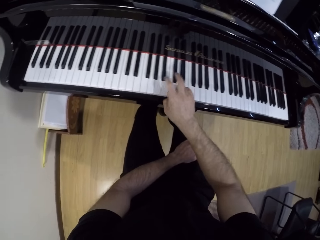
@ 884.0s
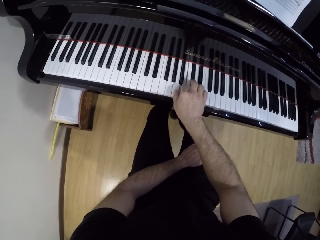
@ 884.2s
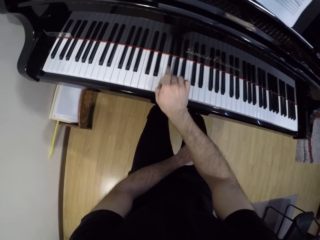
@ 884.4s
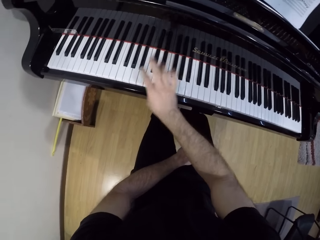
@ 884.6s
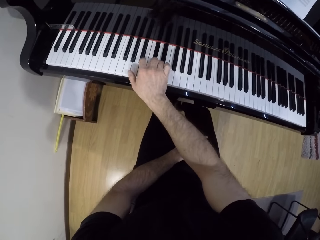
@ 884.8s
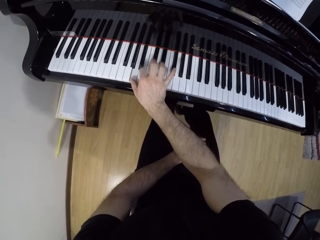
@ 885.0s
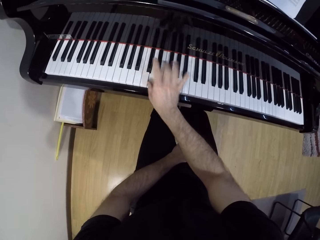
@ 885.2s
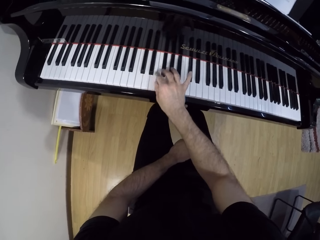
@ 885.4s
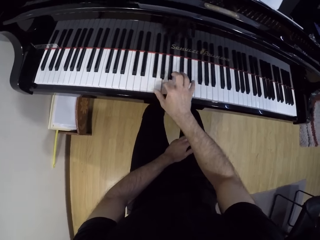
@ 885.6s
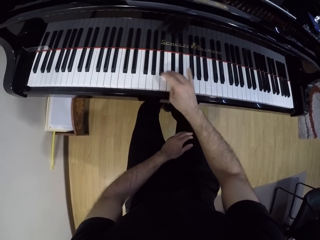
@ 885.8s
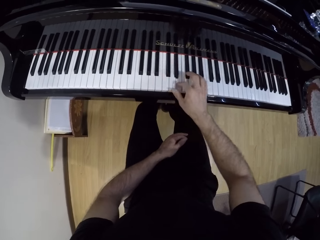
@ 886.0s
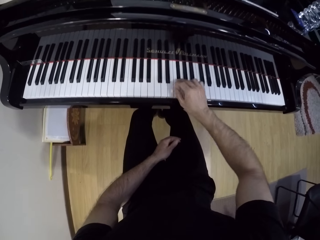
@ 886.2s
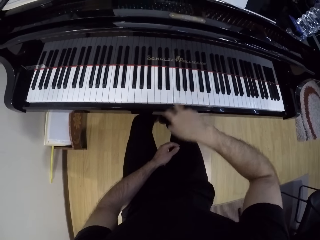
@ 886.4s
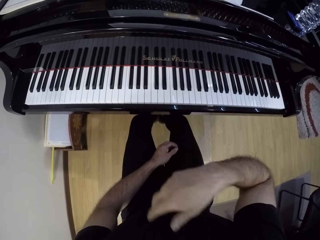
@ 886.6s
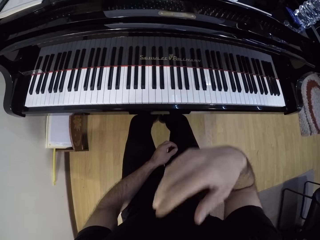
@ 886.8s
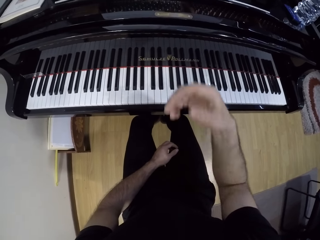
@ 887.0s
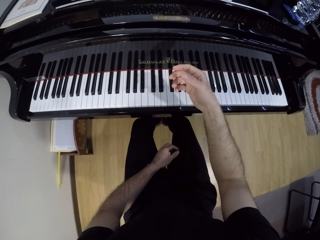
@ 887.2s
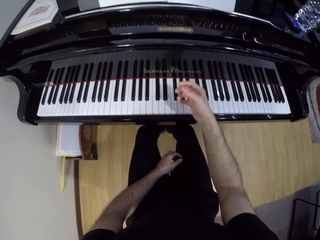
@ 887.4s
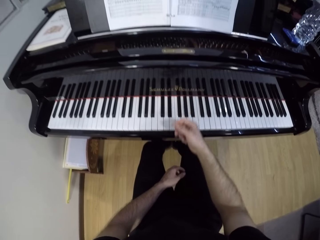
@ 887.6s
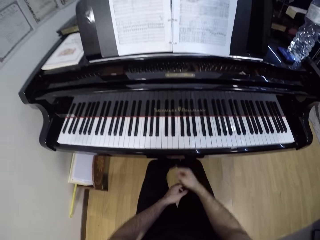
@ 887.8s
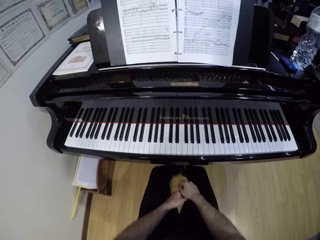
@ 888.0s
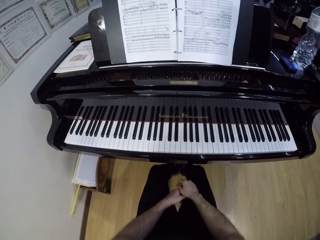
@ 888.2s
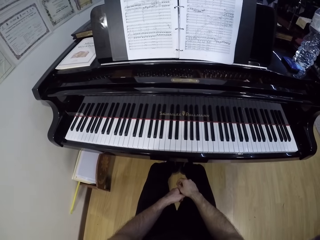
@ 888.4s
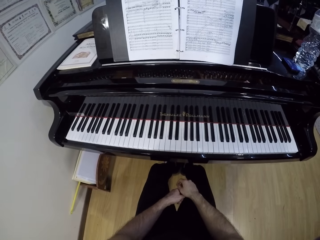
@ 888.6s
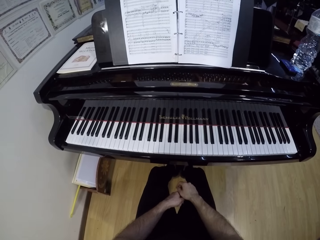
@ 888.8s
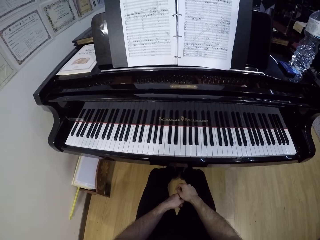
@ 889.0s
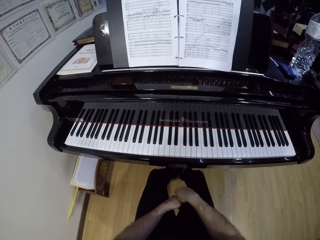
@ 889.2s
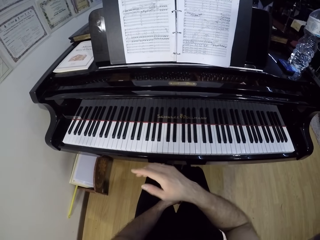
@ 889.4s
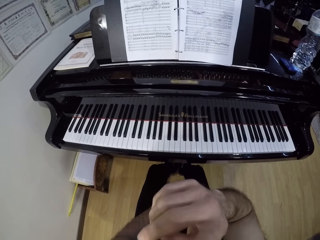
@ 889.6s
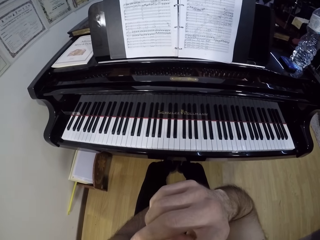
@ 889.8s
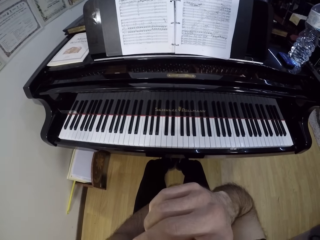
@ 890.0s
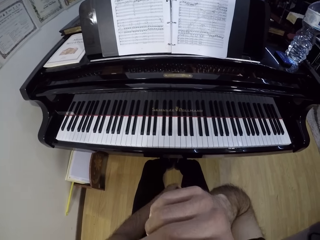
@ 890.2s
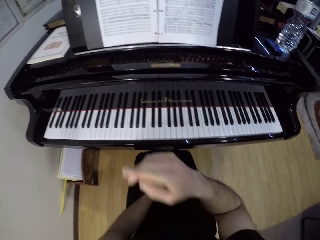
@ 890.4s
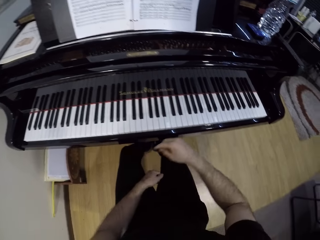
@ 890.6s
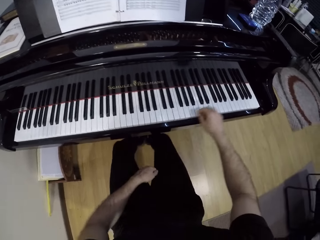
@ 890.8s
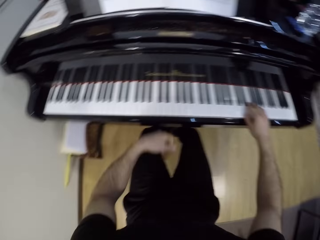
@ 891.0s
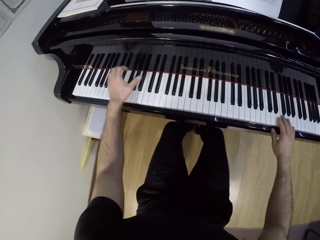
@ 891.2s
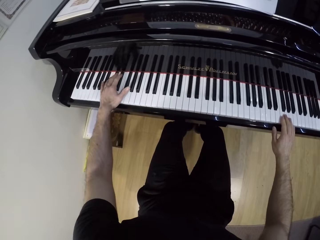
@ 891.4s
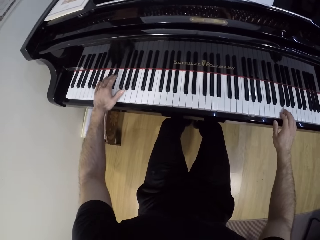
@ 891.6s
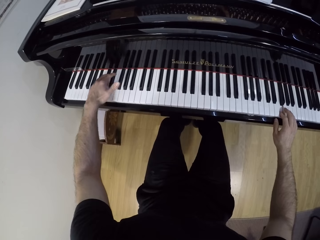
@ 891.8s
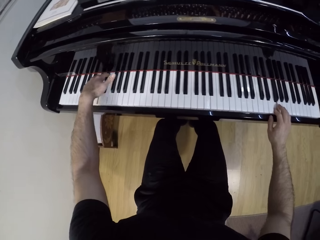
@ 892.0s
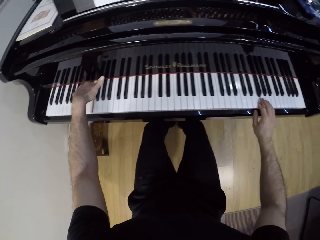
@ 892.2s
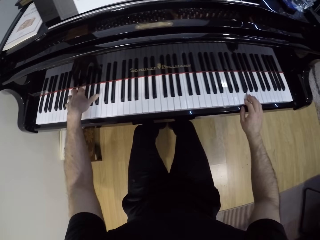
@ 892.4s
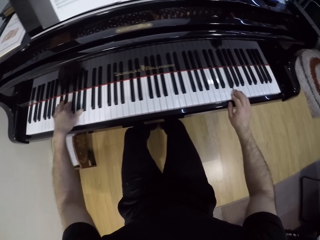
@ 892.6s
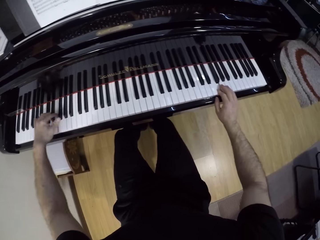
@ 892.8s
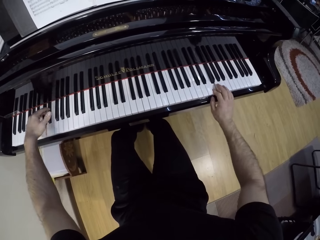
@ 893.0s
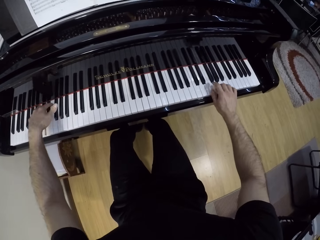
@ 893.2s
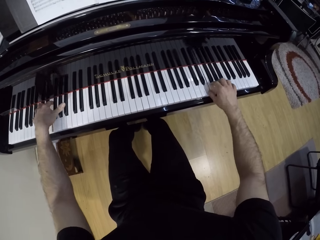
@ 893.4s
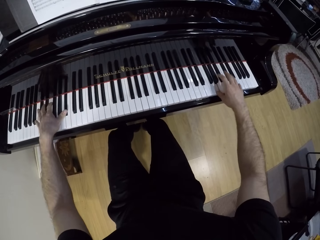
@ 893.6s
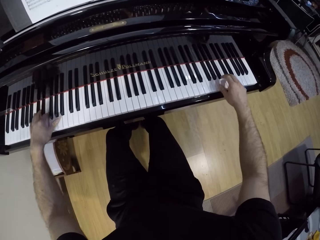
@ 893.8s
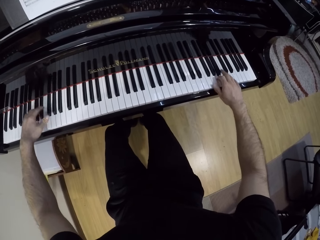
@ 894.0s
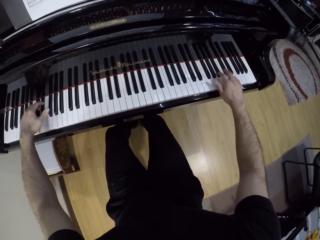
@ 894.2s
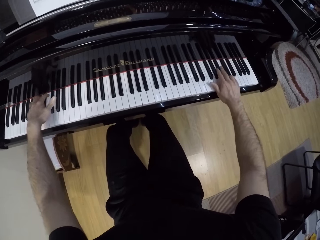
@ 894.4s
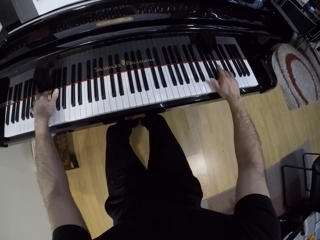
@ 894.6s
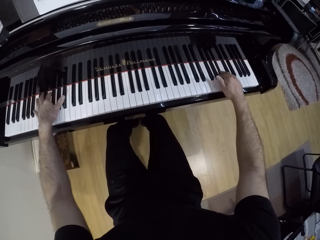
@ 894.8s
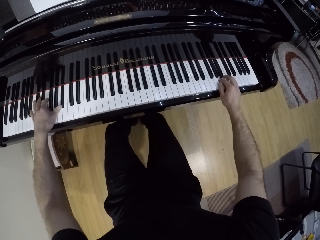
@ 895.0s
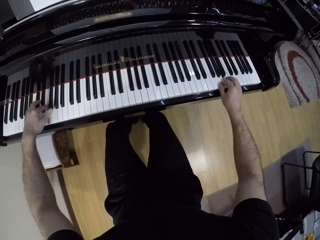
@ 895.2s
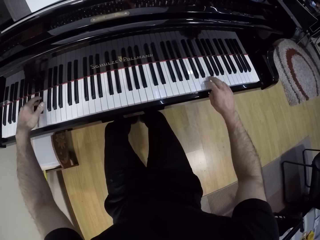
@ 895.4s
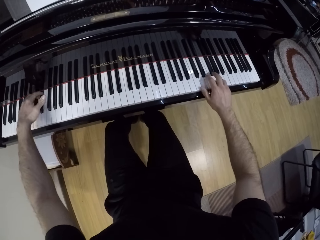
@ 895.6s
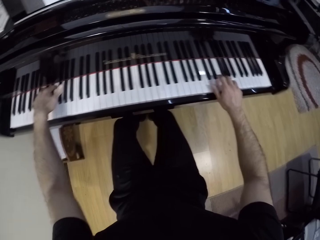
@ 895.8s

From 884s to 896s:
The camera wearer takes his right hand from the piano. He looks at the book. He touches his nose with his right hand. He plays the piano with both hands.

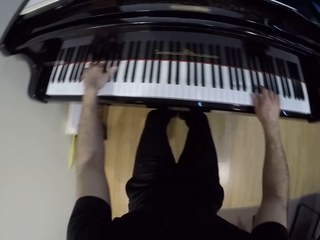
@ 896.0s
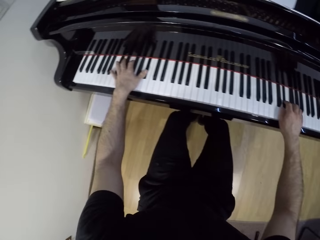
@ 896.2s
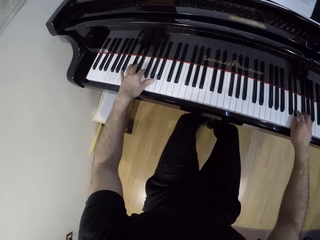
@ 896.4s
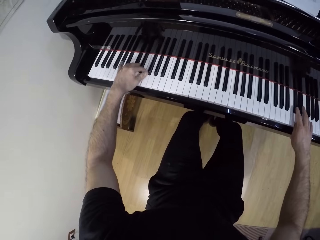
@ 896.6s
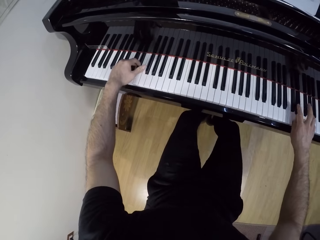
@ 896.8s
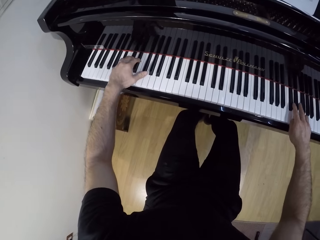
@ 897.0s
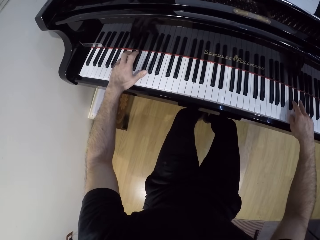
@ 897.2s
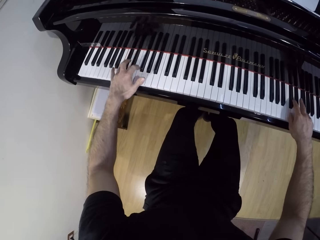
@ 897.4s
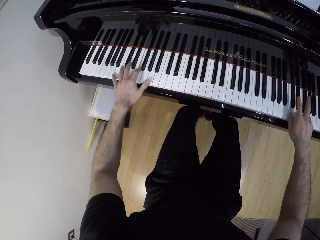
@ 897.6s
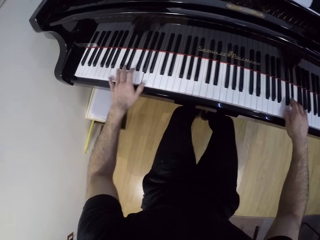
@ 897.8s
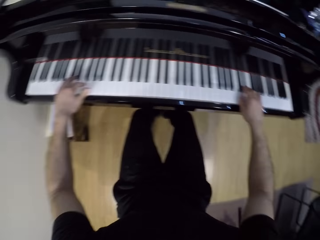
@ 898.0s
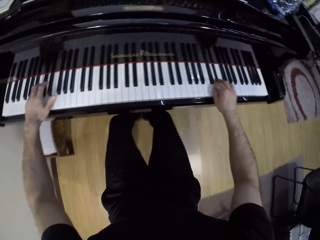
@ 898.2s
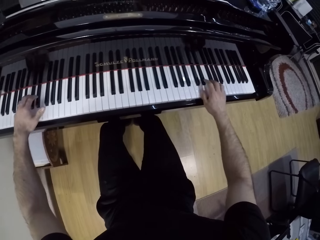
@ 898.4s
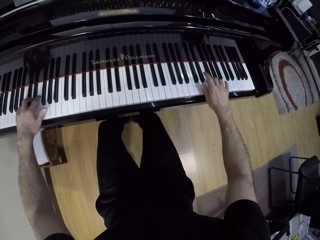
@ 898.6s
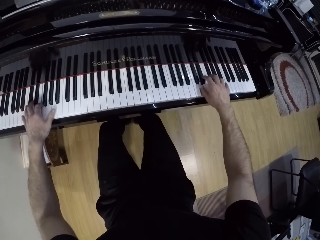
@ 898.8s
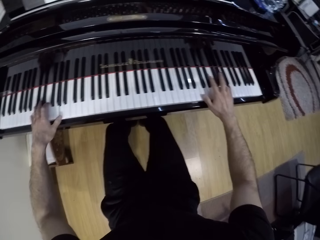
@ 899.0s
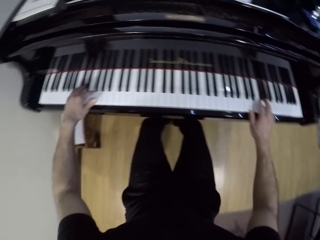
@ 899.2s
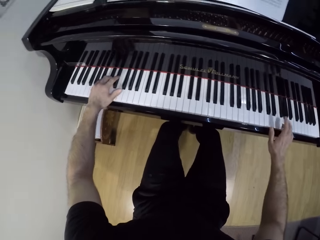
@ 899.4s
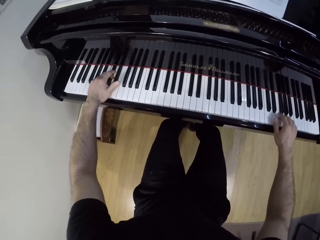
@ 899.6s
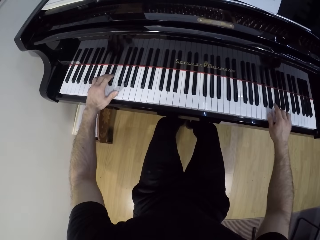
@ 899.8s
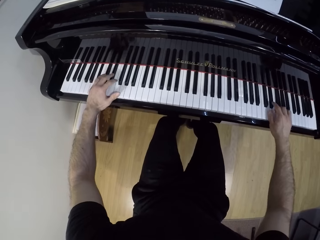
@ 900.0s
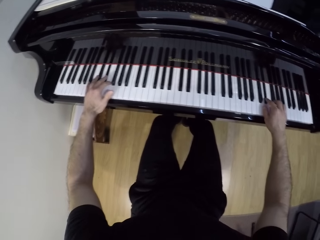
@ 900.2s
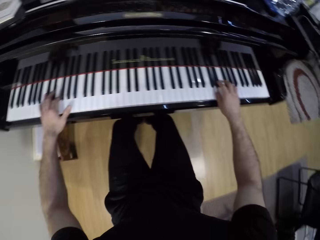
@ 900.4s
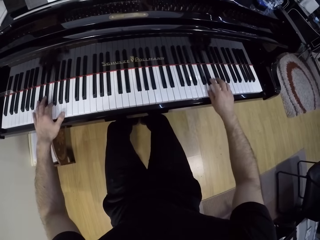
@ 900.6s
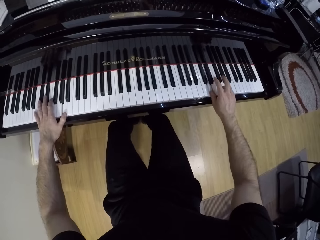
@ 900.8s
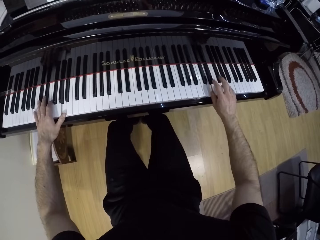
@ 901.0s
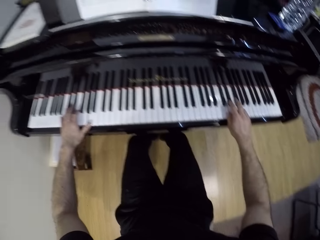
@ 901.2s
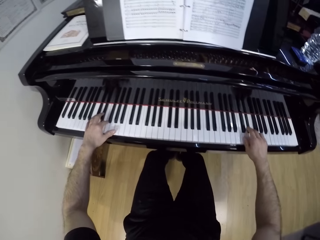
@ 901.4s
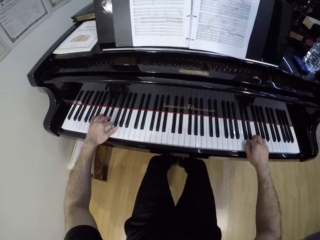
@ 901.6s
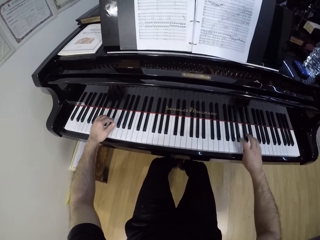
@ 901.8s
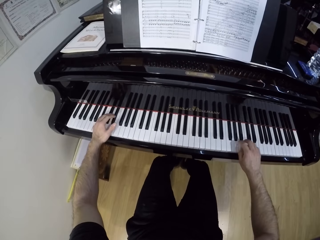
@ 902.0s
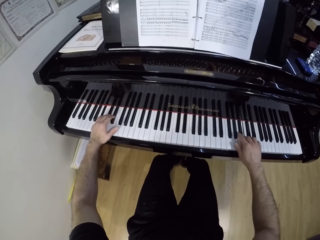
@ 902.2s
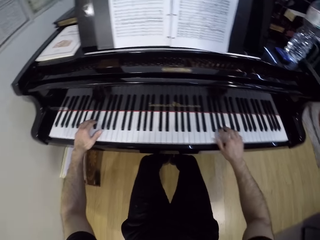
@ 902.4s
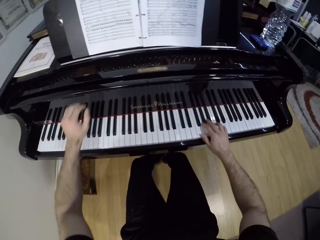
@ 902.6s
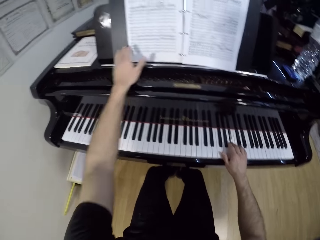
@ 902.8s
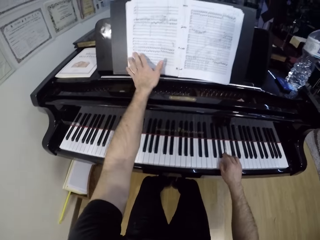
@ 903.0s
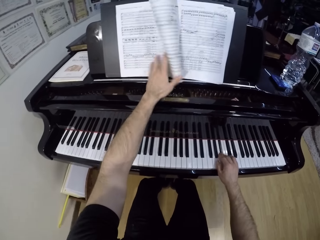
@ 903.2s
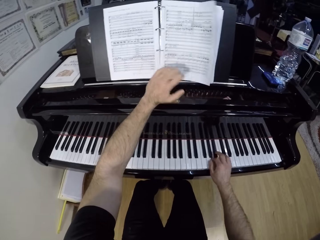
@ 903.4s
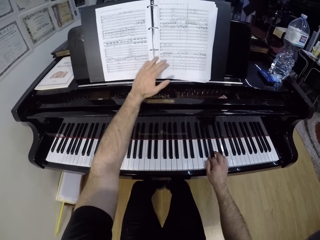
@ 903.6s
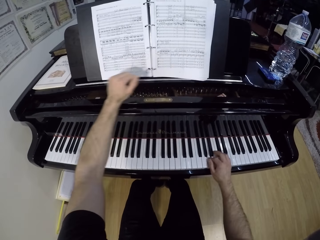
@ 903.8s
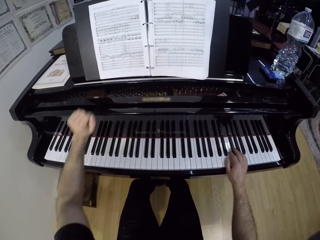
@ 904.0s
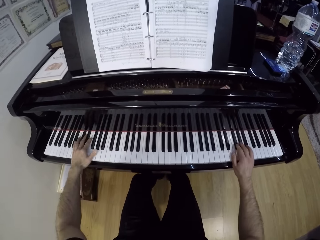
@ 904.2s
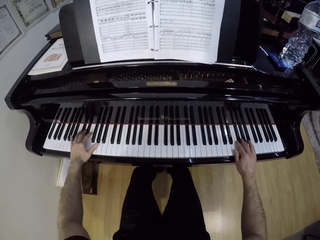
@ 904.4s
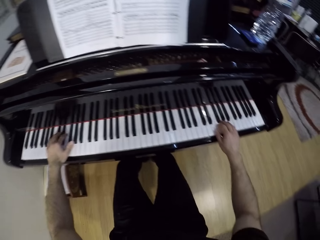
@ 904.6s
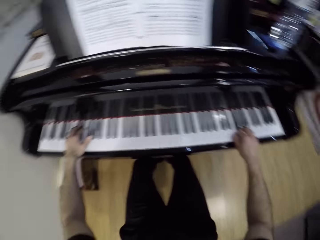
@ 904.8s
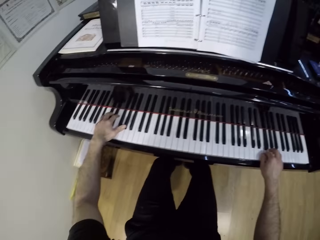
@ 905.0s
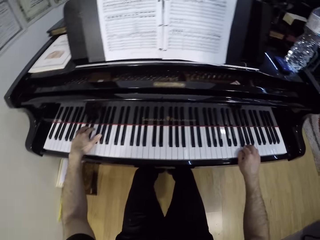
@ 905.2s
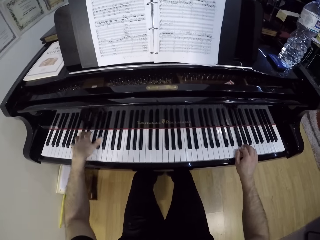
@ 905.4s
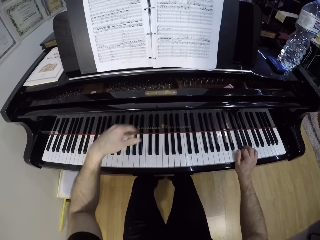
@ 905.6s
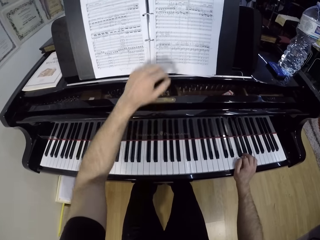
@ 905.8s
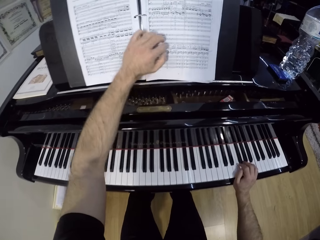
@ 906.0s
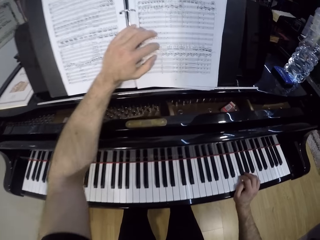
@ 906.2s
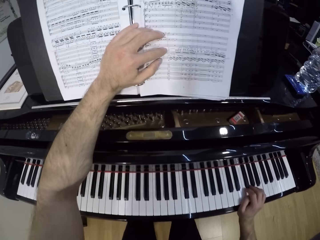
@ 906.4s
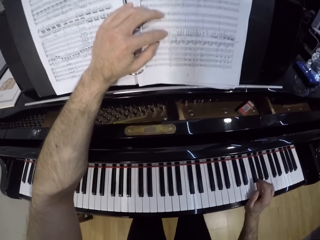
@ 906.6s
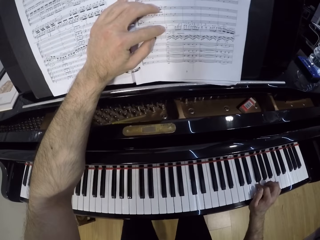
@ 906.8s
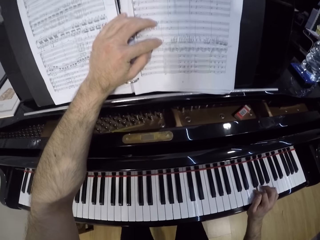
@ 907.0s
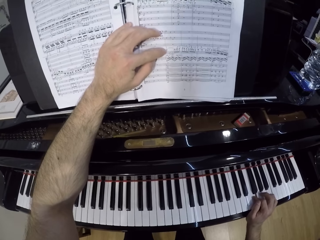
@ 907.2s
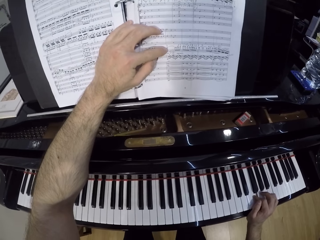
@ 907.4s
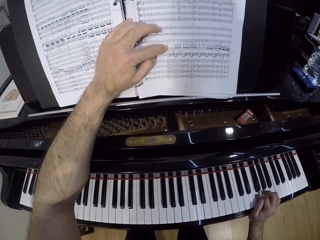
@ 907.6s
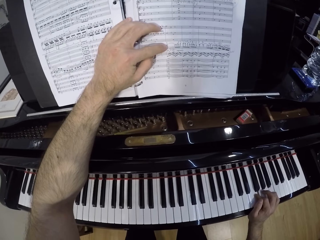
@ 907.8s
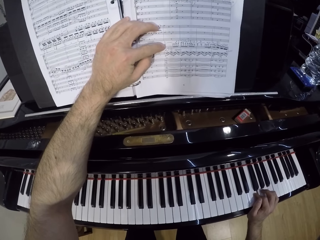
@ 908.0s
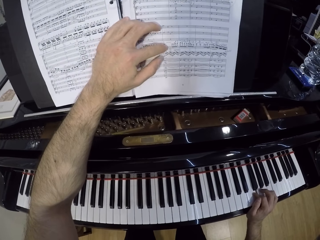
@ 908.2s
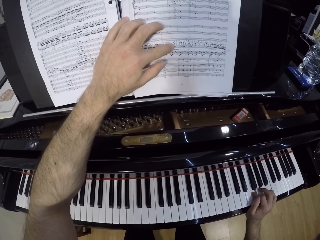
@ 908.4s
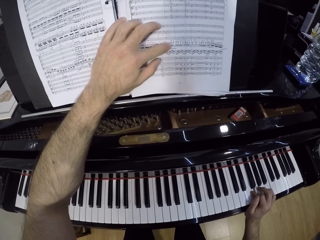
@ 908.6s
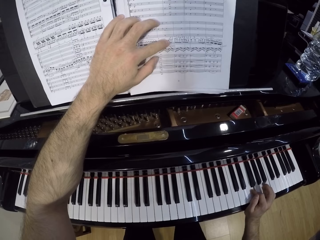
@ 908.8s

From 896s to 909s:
The camera wearer turns a page of the book with his left hand. He plays the piano with his right hand. He plays the piano with both hands. He places his left hand on the music book. He plays the piano with his right hand.
